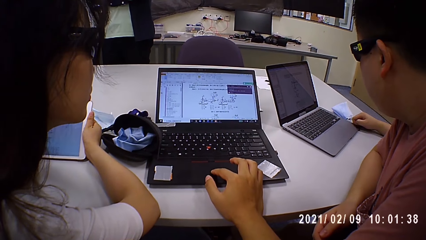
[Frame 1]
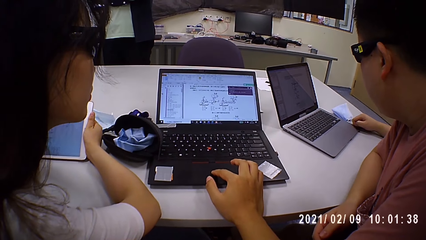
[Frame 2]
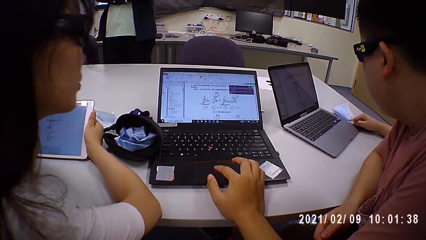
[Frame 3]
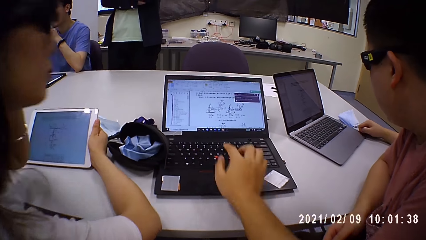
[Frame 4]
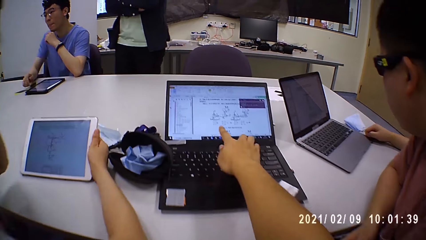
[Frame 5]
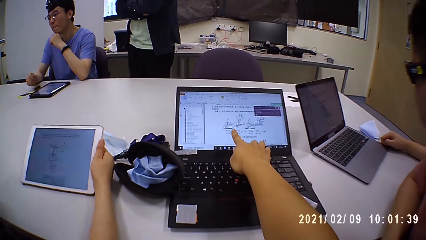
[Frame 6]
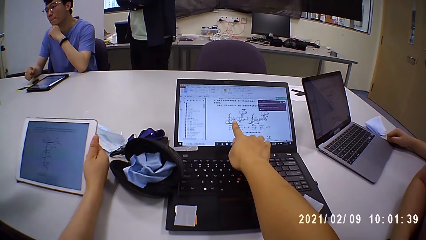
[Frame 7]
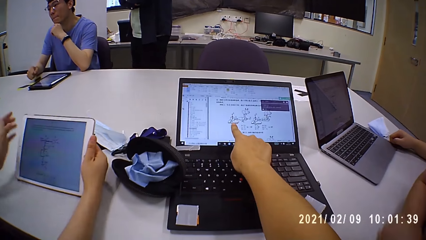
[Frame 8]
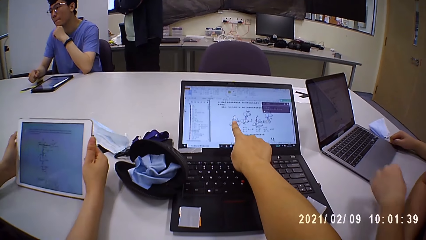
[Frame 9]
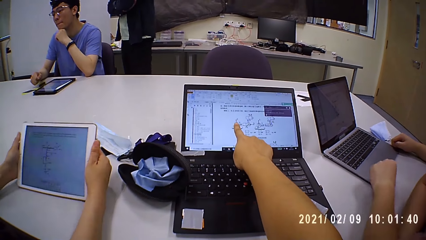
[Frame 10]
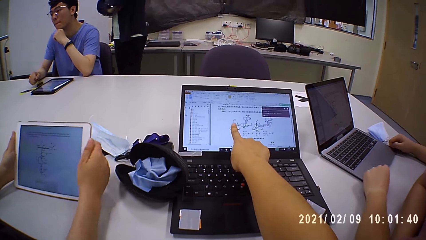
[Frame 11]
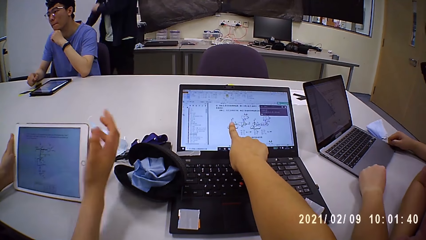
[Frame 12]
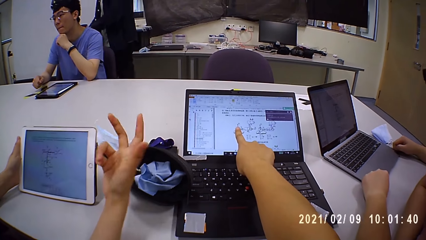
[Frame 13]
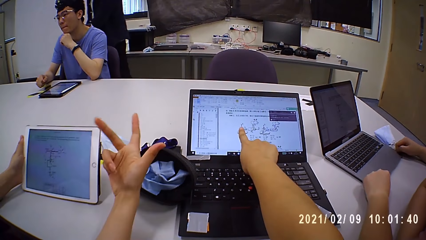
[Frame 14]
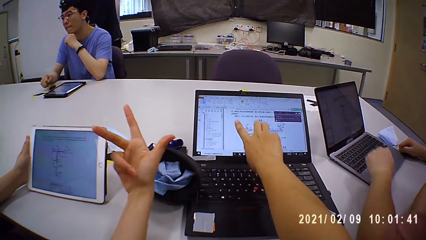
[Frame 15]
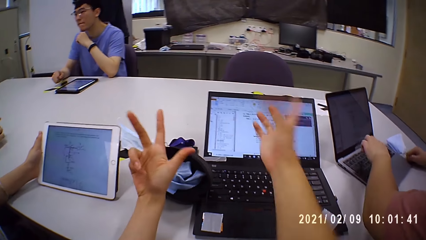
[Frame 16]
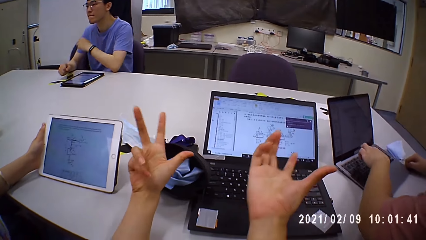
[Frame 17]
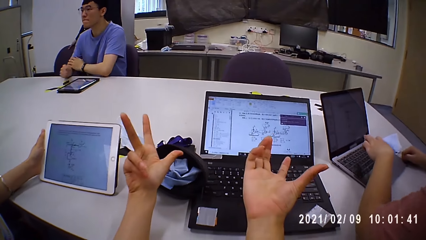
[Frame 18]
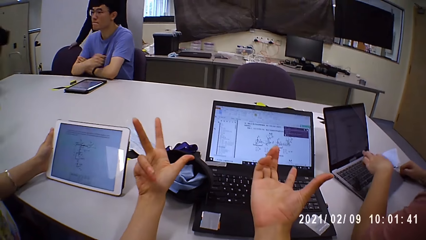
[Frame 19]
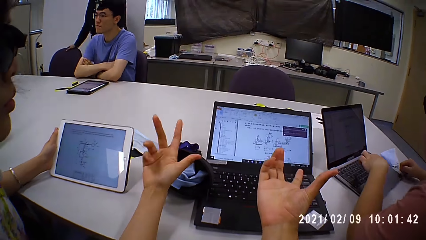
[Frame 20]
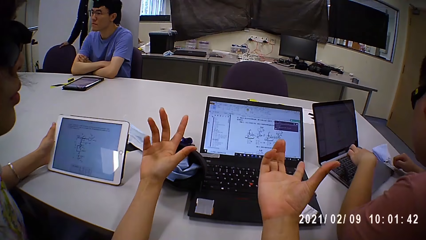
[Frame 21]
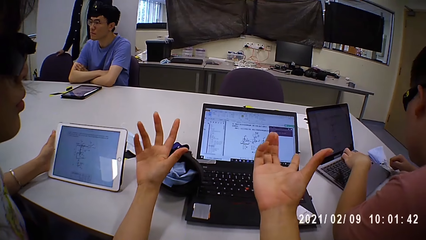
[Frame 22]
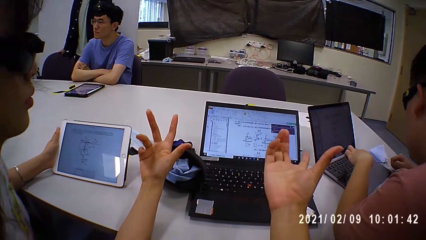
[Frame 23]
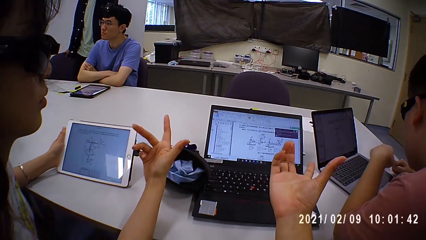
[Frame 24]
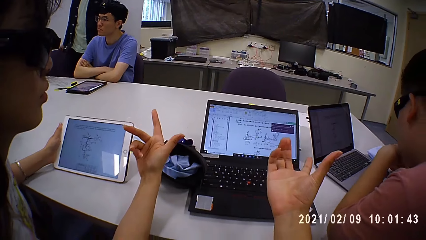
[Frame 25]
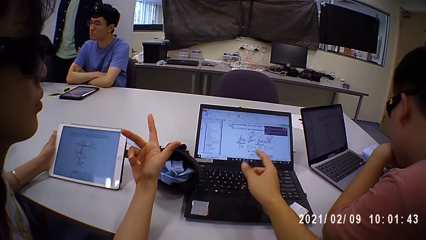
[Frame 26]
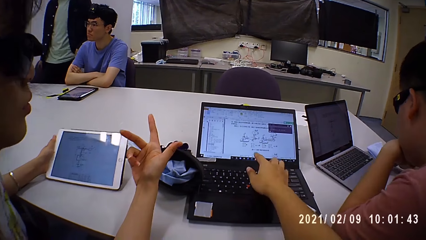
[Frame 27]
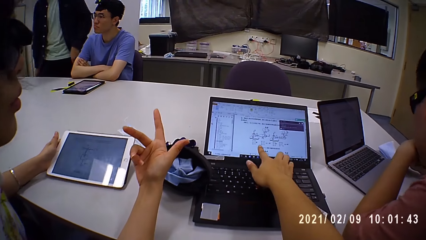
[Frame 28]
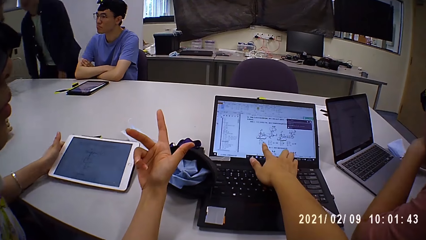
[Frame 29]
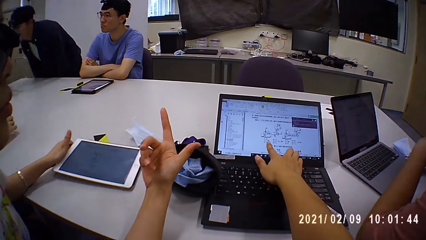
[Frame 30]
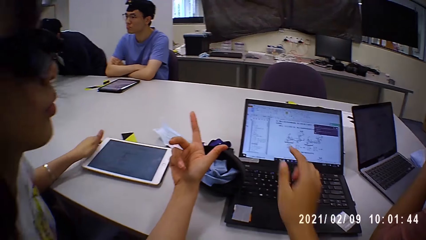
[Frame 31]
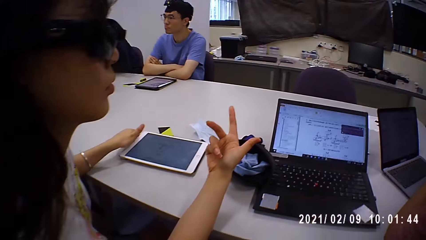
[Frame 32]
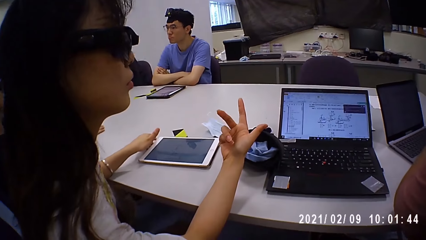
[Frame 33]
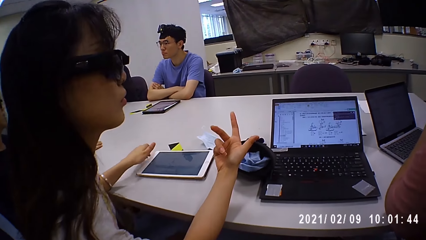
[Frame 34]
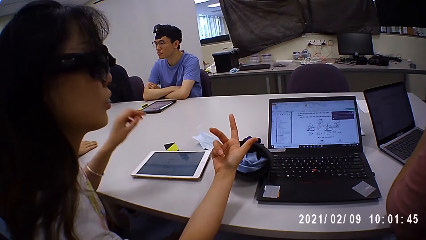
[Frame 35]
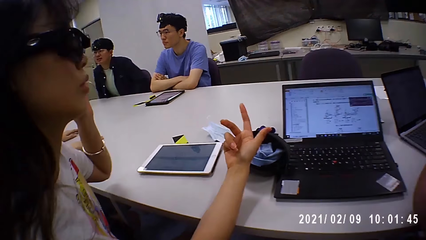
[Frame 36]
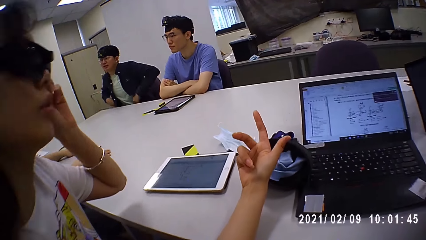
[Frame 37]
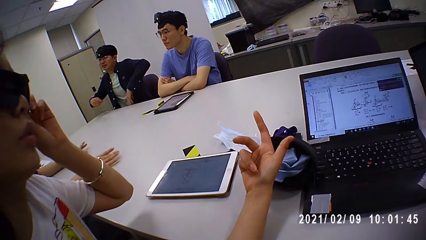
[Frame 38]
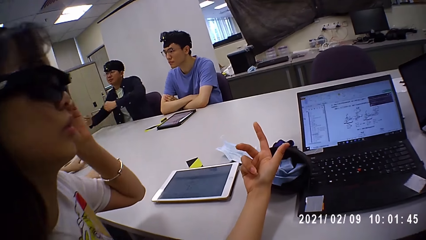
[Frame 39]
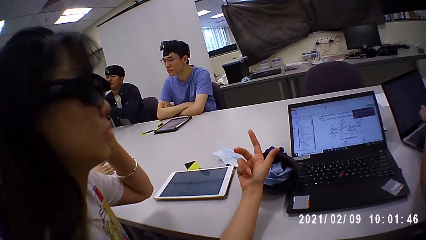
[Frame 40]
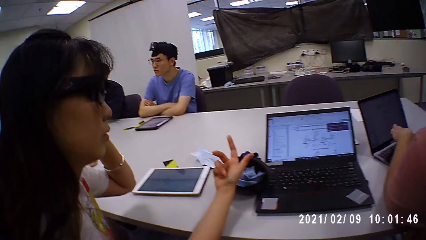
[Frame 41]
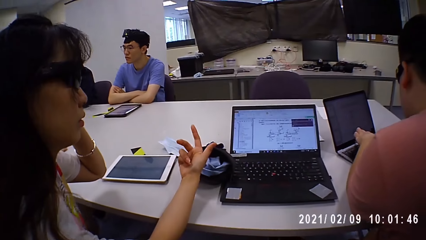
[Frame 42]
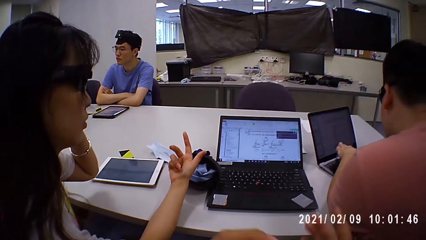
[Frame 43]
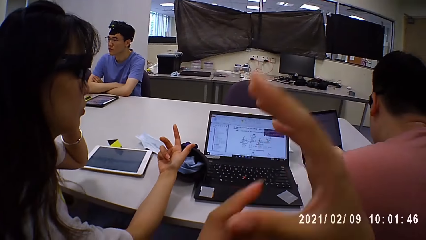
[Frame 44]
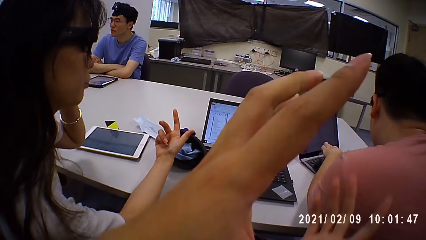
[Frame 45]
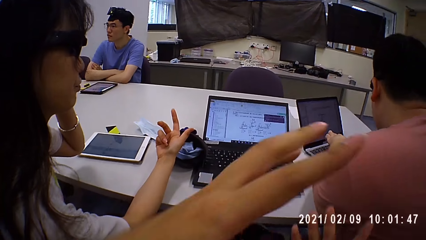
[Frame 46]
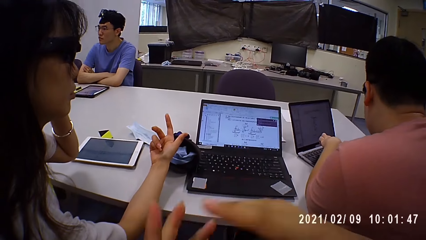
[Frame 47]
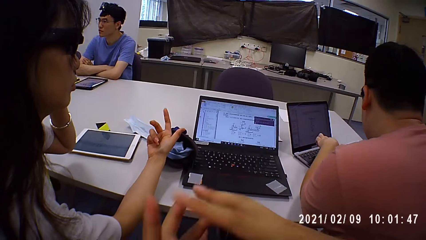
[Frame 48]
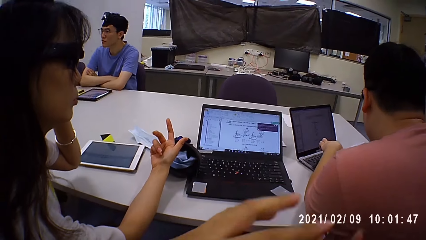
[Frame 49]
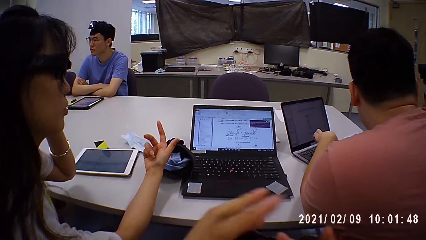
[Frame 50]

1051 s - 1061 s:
The camera wearer points at the laptop. A woman holds the tablet on the table with her left hand. A man moves the laptop on the table with his left hand. The woman uses gestures. The man interacts with another man. A third man moves the chair on the floor with his right hand. The camera wearer uses gestures. The woman places the tablet on the table with her left hand. The third man sits on the chair. The camera wearer points at the laptop. The woman adjusts the pair of eyeglasses on her face with her left hand. The camera wearer uses gestures.

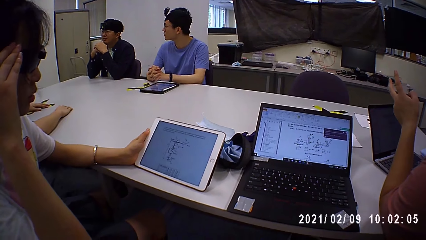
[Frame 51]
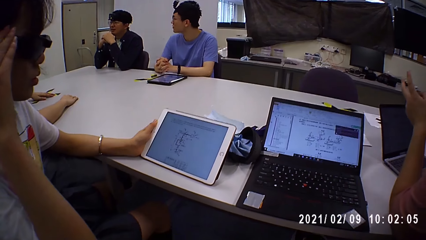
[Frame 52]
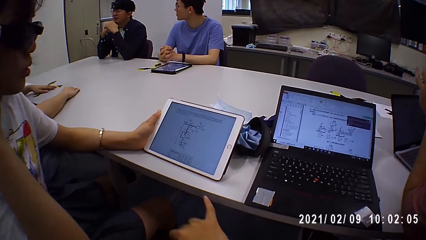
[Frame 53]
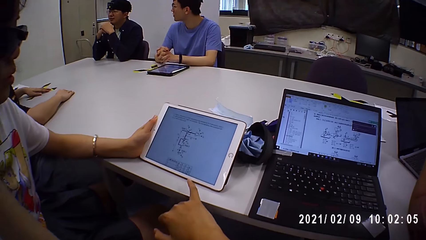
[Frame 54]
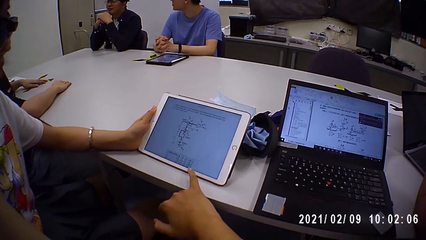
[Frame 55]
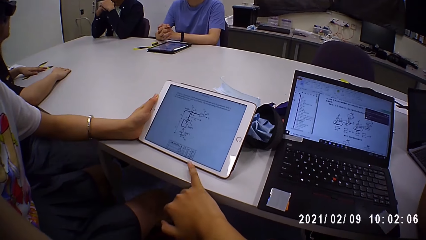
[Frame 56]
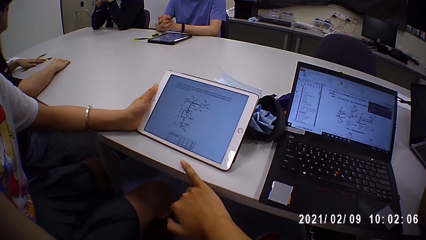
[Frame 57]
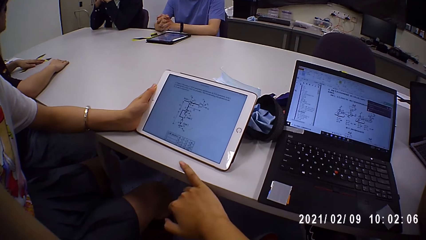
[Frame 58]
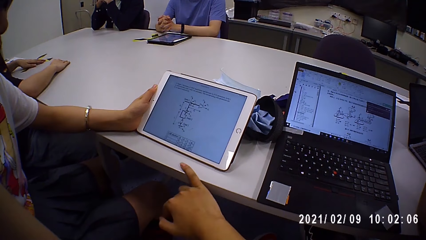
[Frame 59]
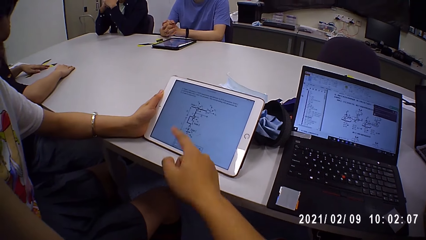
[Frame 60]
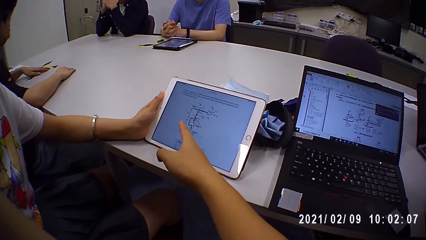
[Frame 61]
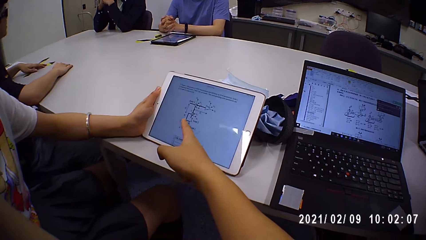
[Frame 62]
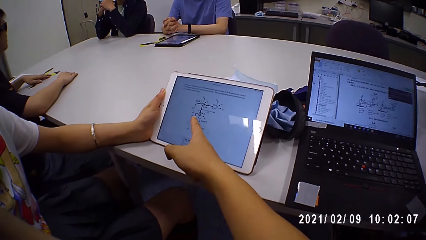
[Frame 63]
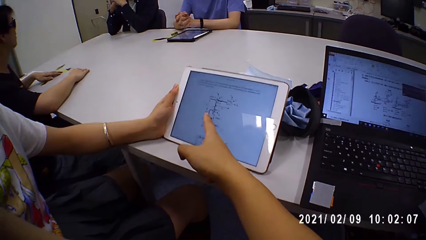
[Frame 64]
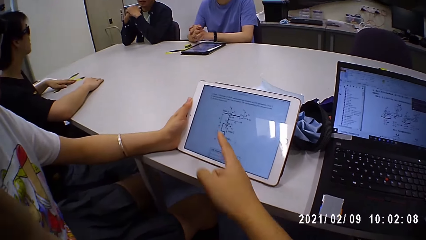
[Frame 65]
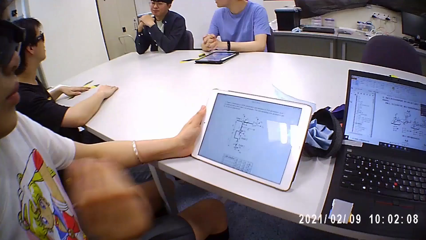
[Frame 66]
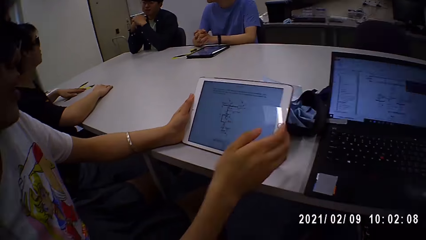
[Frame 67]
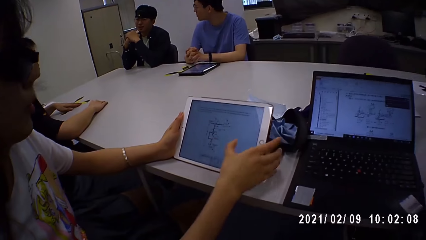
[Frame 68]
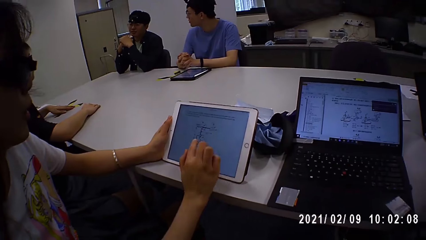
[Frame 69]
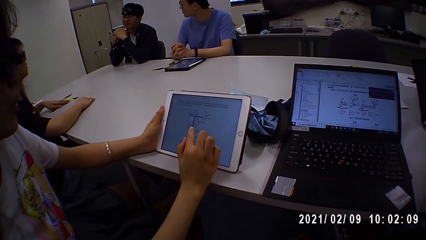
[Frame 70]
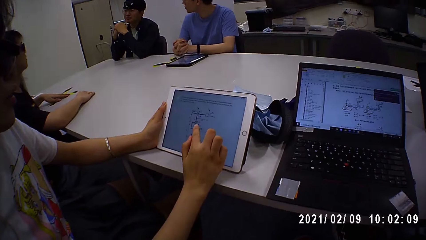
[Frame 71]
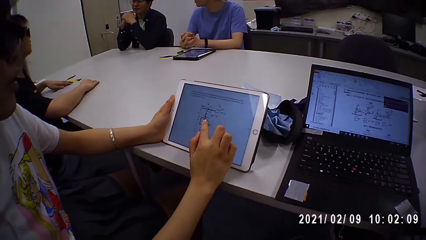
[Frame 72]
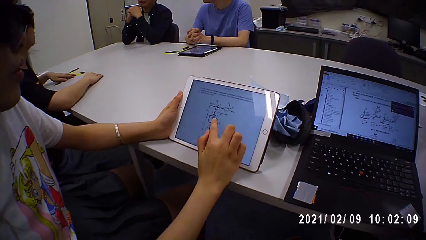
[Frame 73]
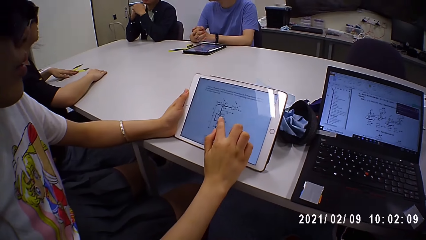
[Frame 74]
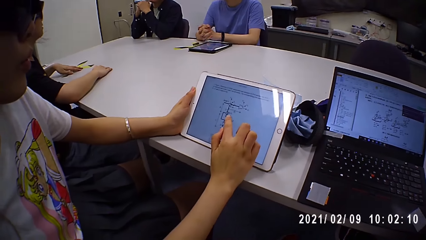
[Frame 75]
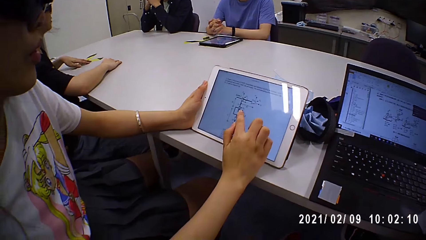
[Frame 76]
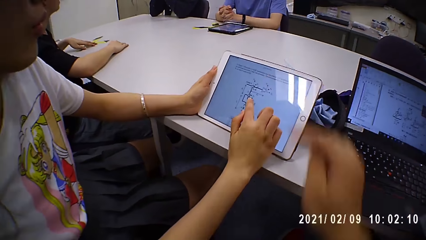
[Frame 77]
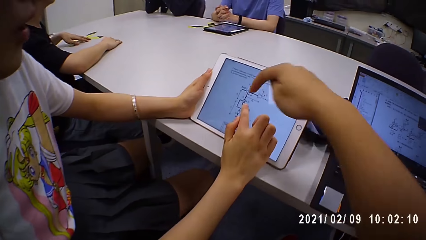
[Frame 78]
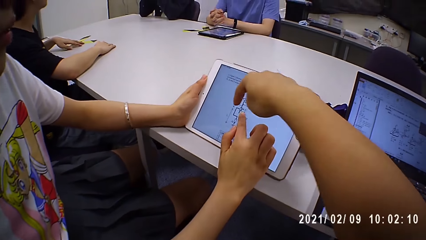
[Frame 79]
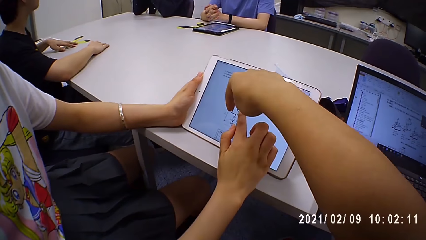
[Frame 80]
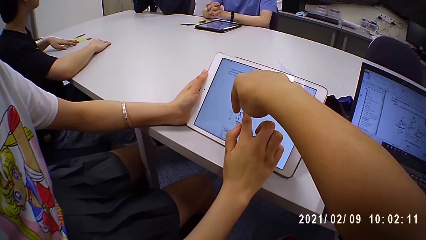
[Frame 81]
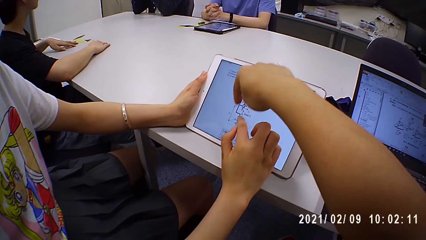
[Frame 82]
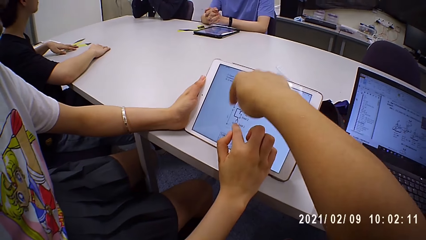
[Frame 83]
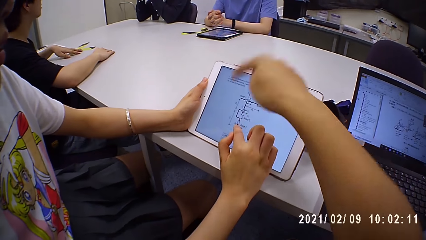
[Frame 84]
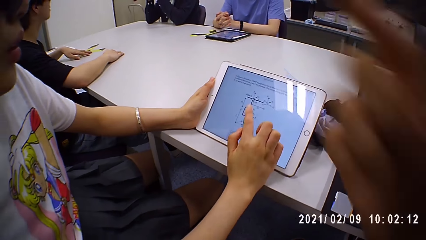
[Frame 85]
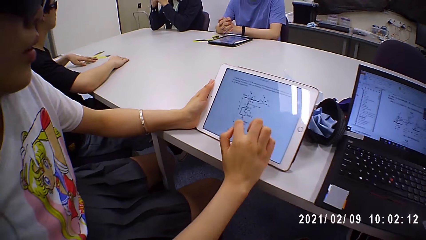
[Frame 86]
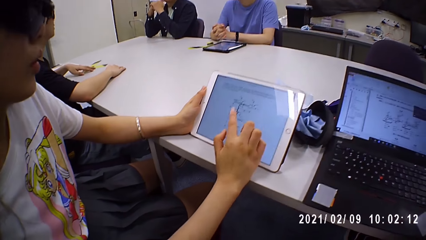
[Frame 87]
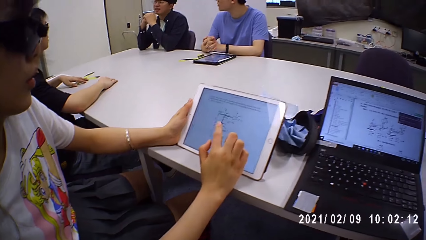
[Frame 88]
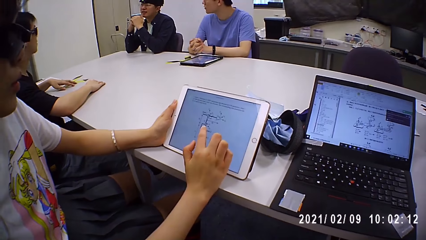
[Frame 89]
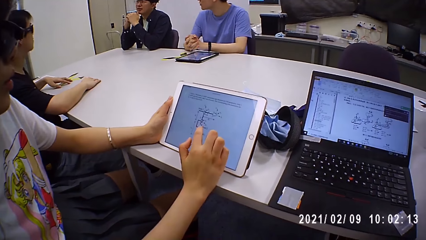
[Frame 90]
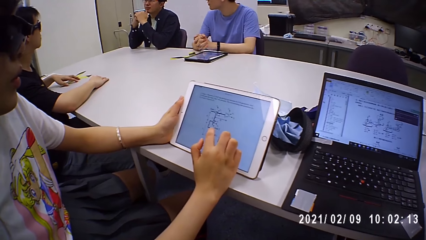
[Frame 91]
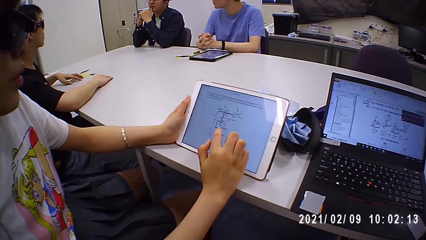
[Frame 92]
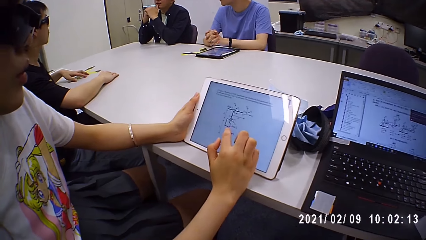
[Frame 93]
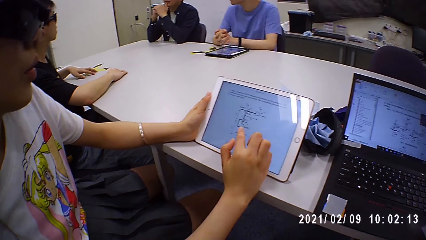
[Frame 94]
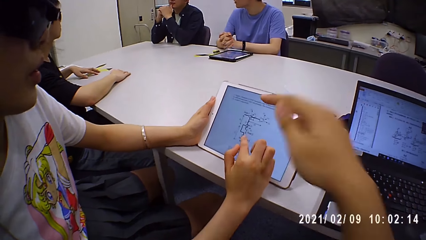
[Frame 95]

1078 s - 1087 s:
The camera wearer points at the tablet. He interacts with a woman. The woman touches the tablet with her right hand. The camera wearer touches the tablet with his right hand. He points at the tablet. The woman scrolls the tablet.
